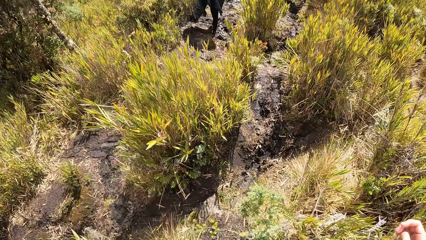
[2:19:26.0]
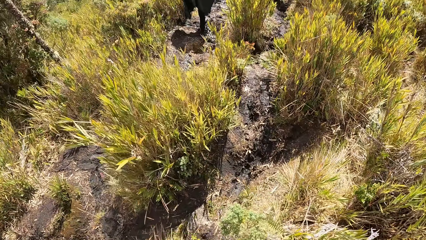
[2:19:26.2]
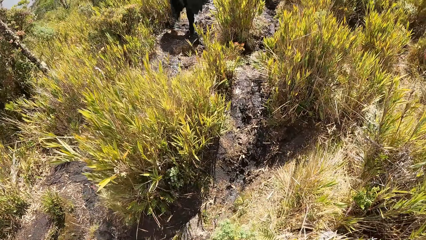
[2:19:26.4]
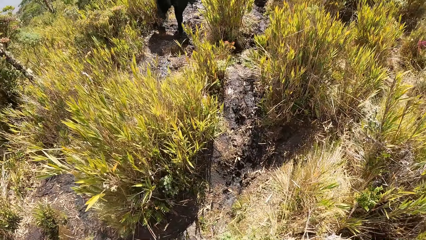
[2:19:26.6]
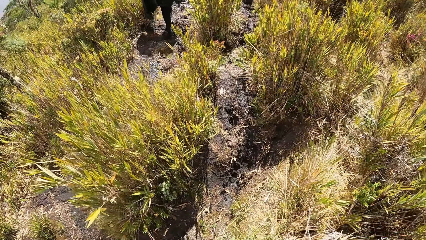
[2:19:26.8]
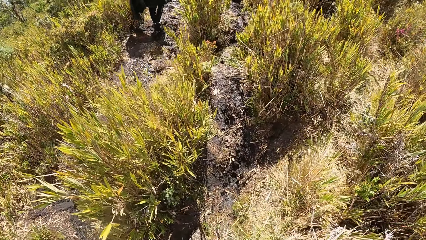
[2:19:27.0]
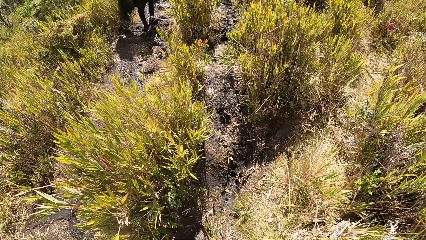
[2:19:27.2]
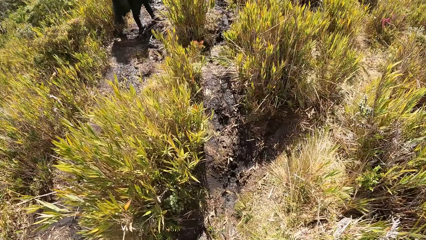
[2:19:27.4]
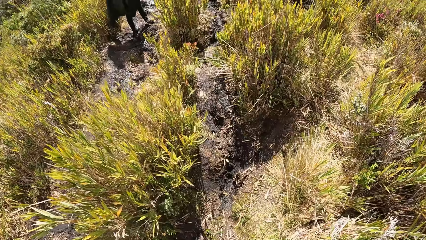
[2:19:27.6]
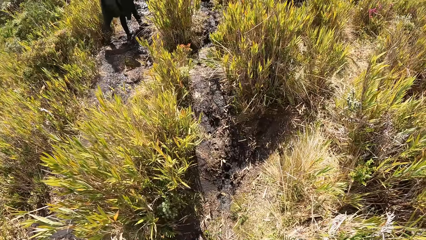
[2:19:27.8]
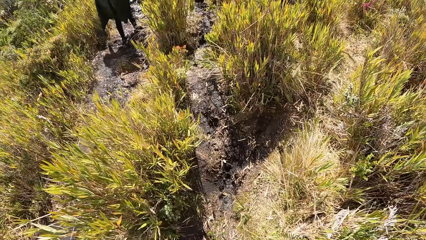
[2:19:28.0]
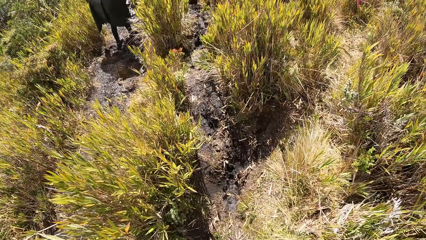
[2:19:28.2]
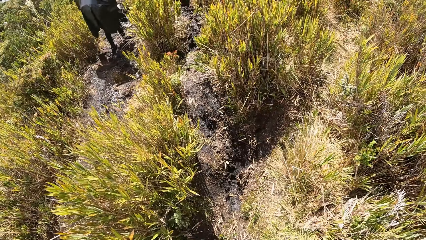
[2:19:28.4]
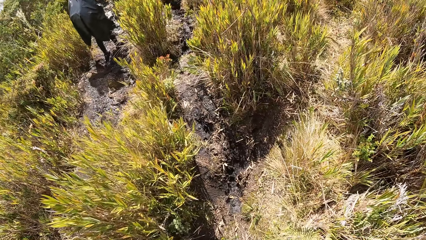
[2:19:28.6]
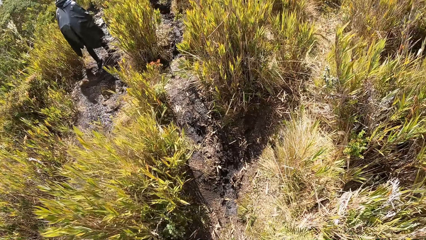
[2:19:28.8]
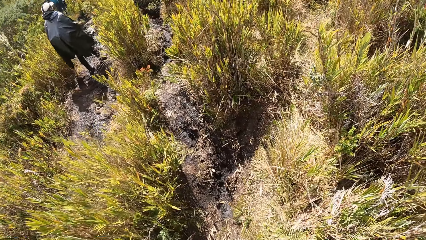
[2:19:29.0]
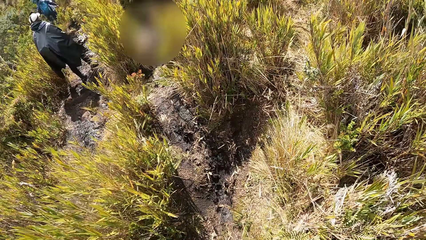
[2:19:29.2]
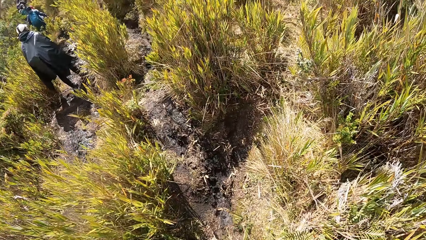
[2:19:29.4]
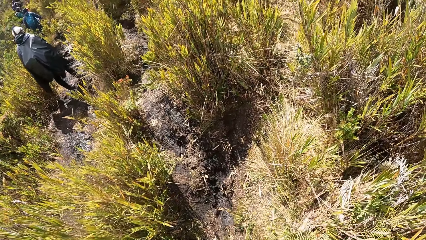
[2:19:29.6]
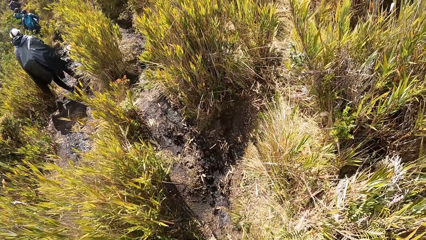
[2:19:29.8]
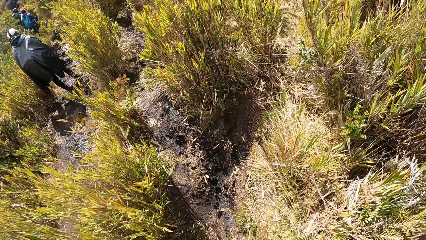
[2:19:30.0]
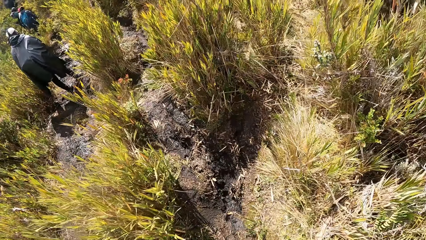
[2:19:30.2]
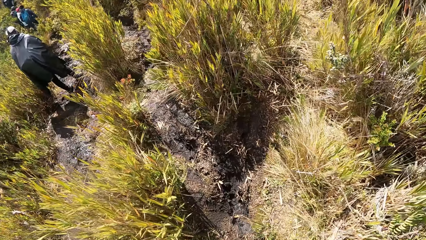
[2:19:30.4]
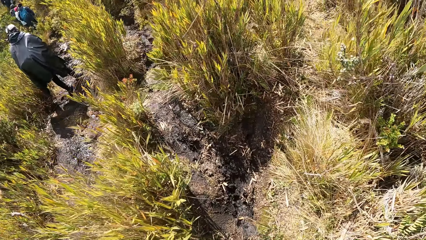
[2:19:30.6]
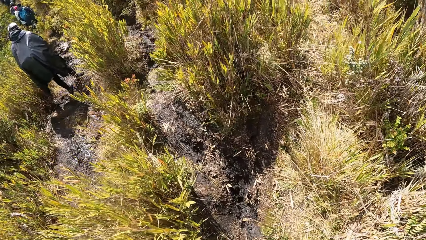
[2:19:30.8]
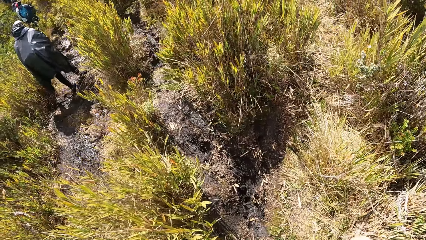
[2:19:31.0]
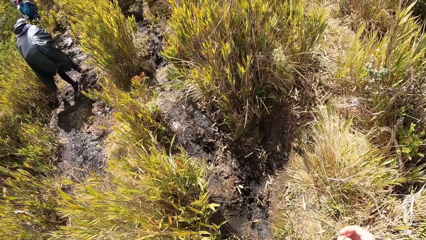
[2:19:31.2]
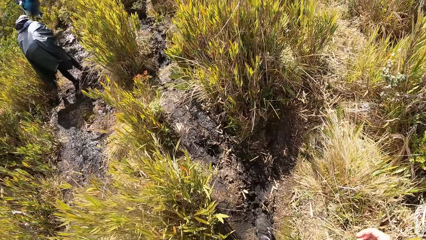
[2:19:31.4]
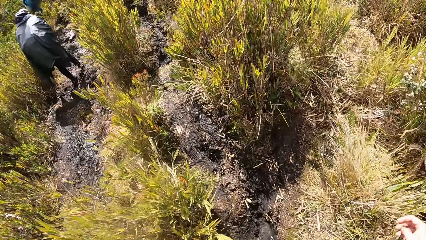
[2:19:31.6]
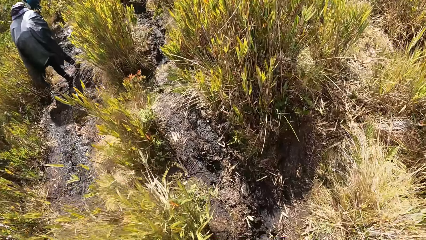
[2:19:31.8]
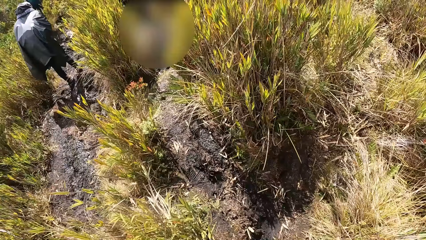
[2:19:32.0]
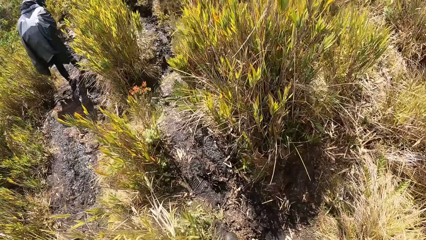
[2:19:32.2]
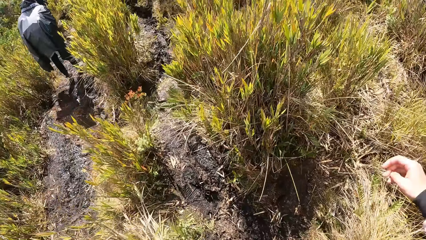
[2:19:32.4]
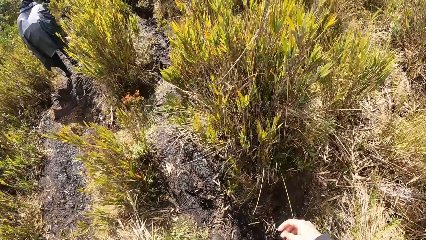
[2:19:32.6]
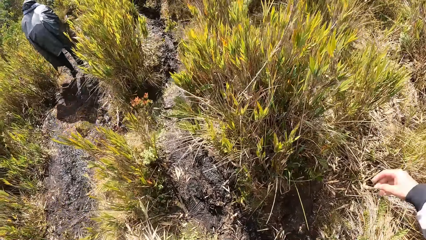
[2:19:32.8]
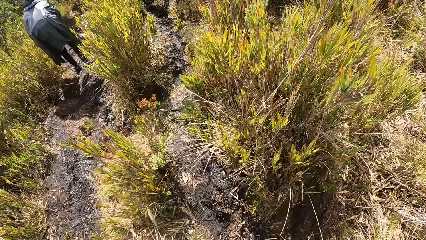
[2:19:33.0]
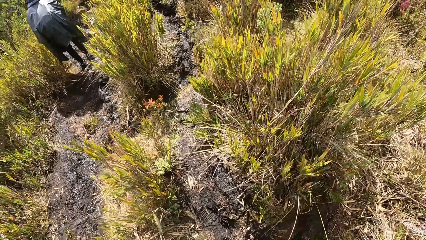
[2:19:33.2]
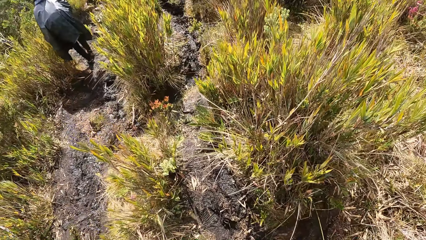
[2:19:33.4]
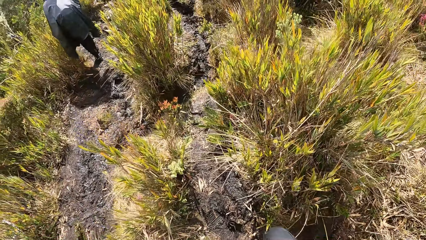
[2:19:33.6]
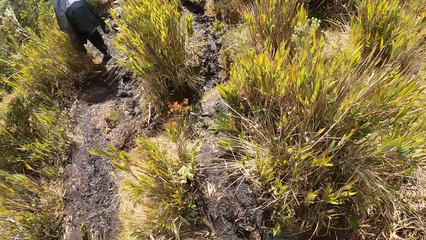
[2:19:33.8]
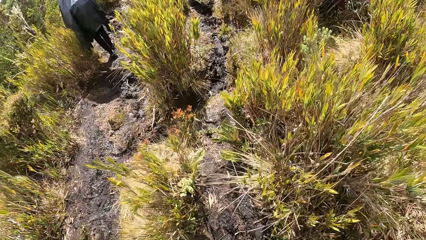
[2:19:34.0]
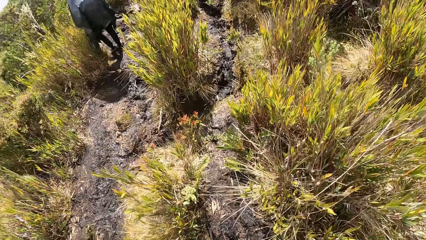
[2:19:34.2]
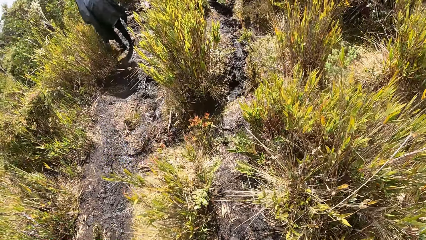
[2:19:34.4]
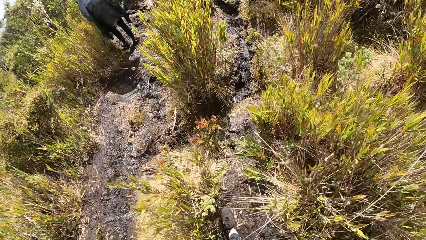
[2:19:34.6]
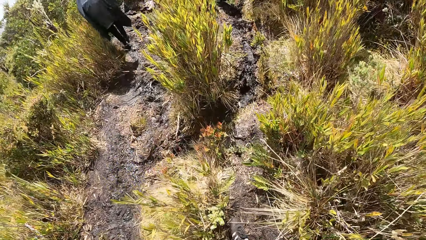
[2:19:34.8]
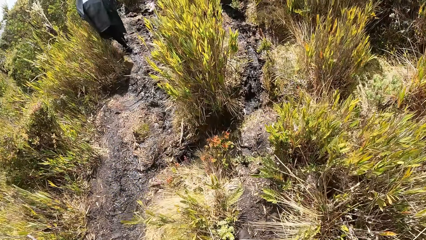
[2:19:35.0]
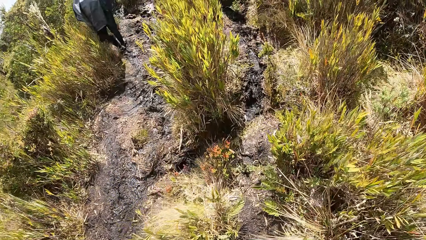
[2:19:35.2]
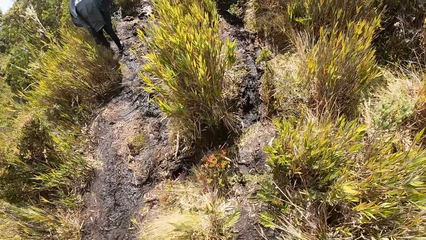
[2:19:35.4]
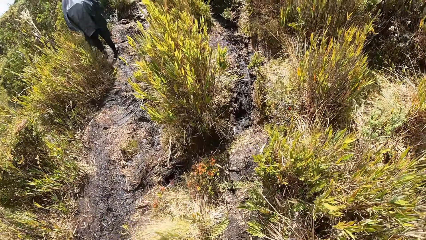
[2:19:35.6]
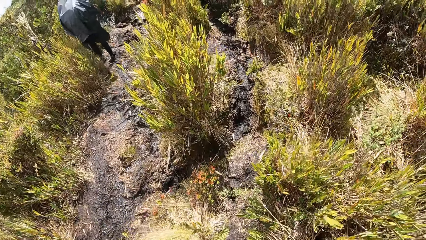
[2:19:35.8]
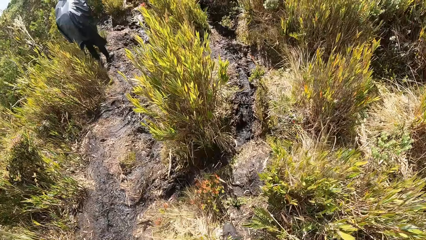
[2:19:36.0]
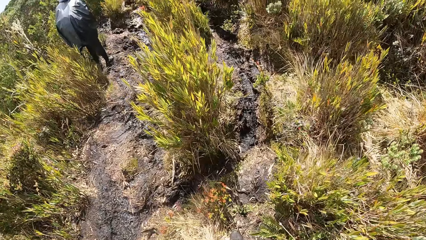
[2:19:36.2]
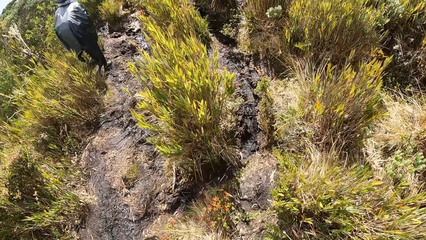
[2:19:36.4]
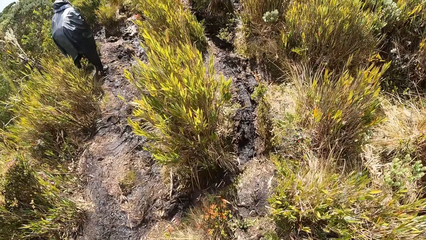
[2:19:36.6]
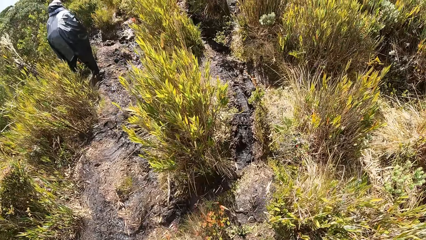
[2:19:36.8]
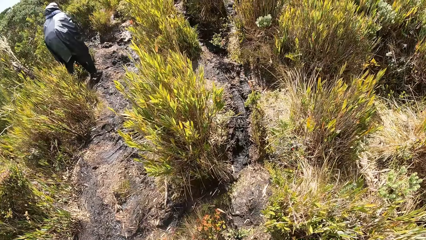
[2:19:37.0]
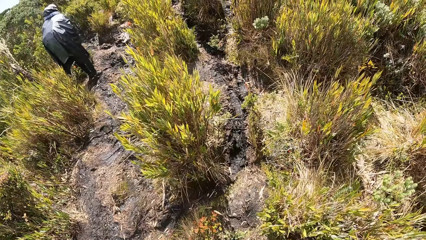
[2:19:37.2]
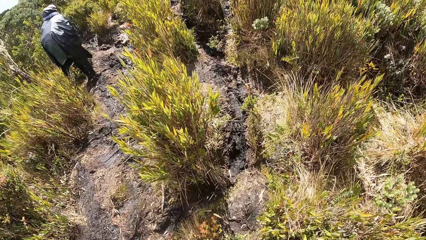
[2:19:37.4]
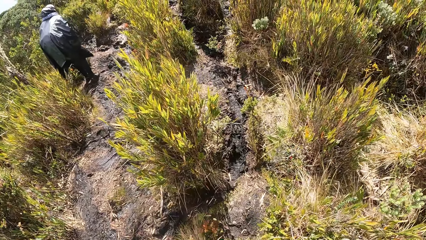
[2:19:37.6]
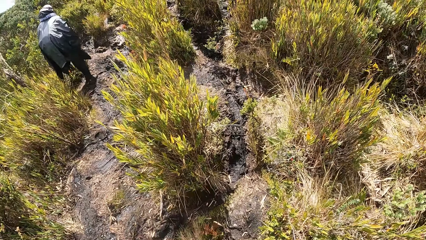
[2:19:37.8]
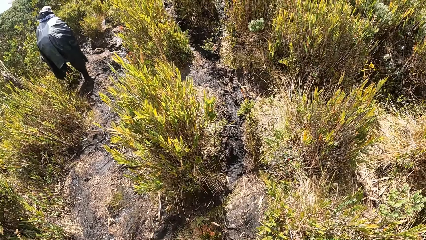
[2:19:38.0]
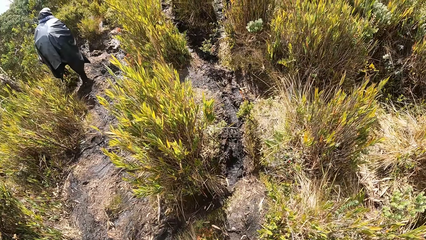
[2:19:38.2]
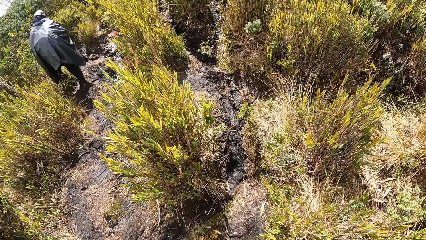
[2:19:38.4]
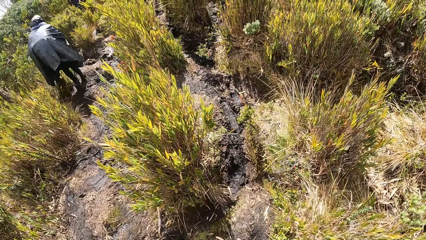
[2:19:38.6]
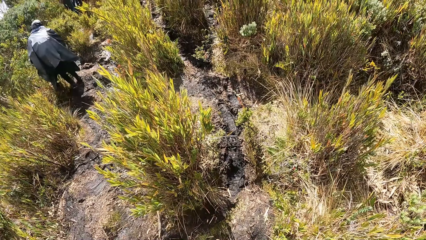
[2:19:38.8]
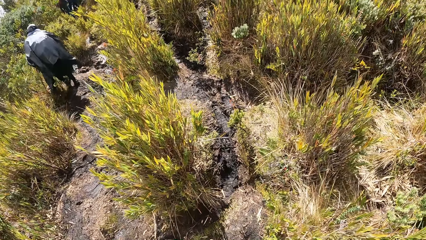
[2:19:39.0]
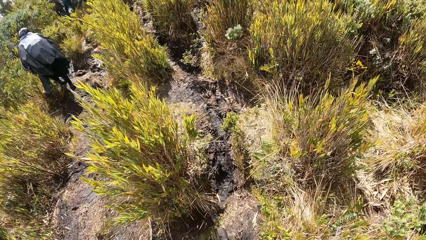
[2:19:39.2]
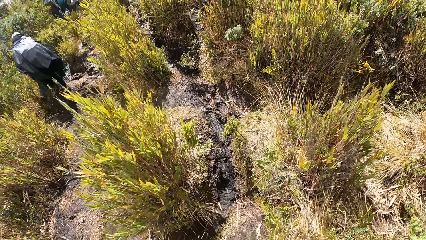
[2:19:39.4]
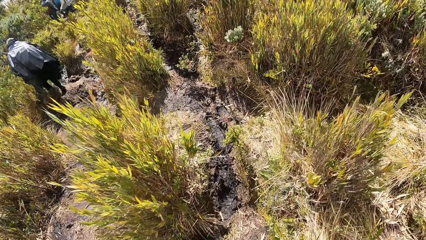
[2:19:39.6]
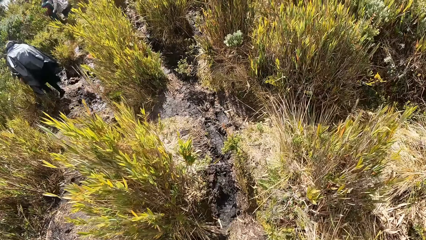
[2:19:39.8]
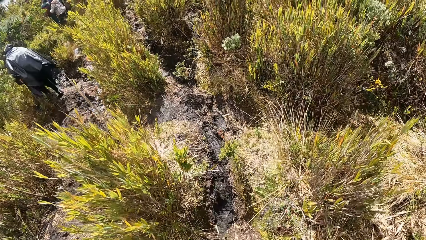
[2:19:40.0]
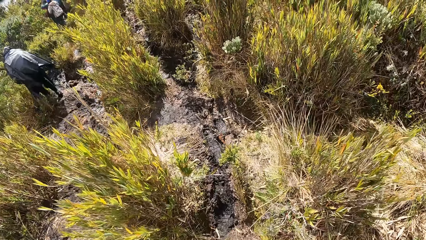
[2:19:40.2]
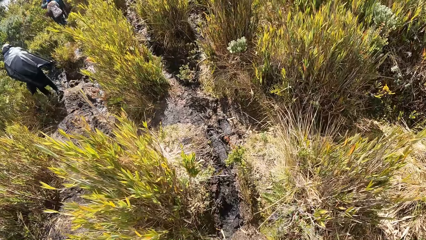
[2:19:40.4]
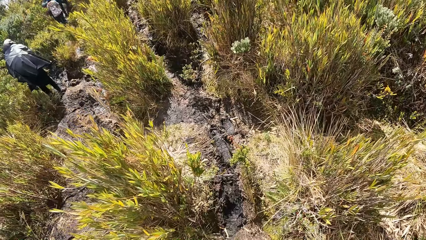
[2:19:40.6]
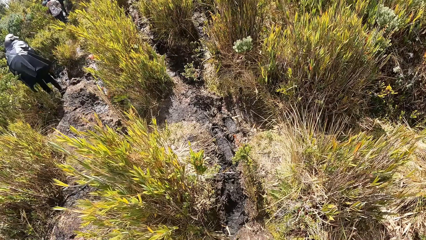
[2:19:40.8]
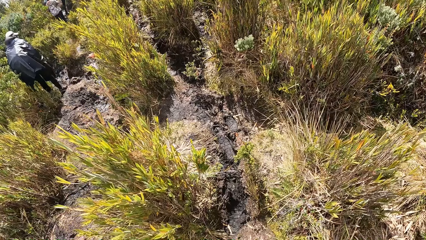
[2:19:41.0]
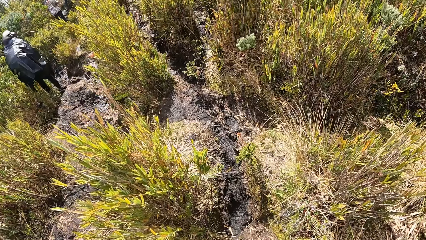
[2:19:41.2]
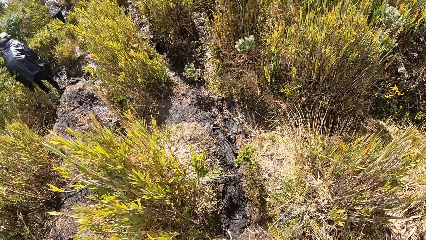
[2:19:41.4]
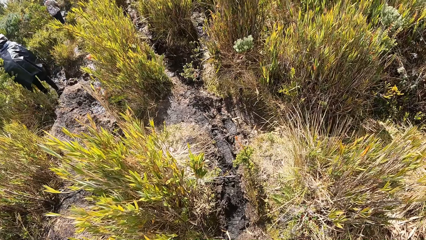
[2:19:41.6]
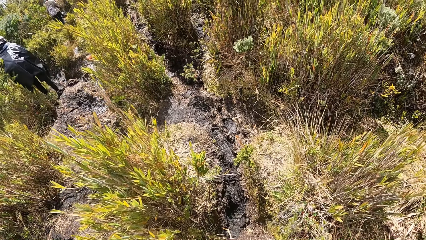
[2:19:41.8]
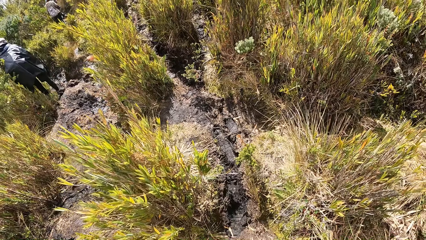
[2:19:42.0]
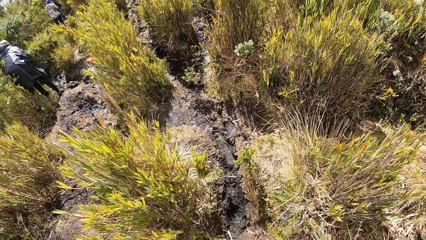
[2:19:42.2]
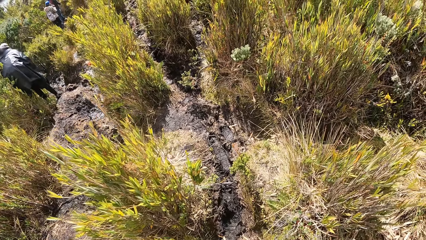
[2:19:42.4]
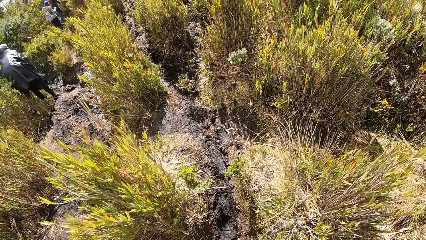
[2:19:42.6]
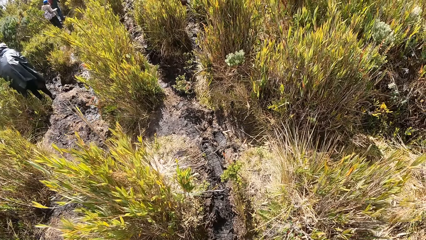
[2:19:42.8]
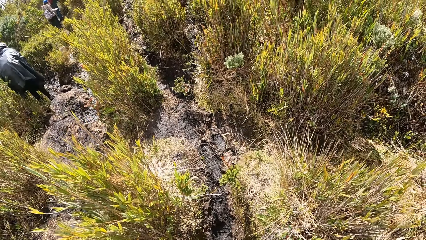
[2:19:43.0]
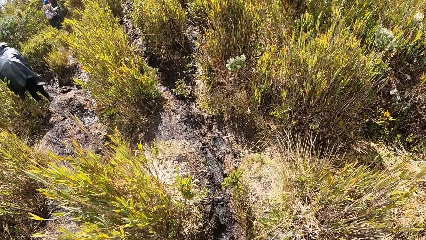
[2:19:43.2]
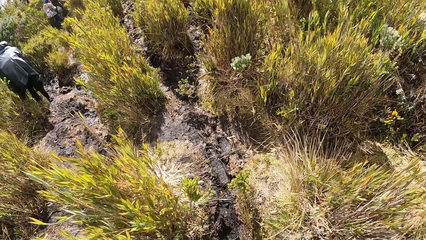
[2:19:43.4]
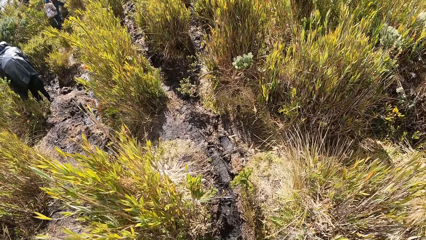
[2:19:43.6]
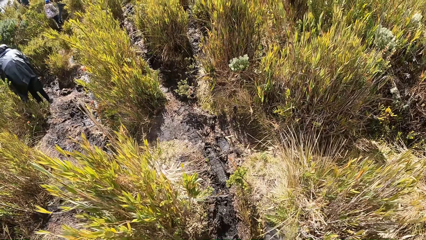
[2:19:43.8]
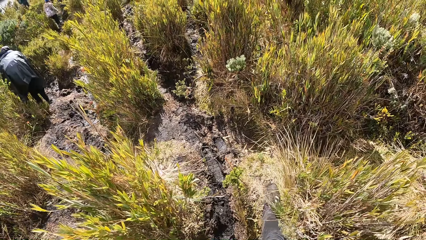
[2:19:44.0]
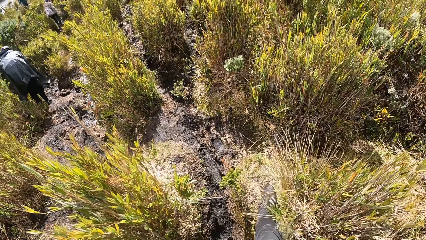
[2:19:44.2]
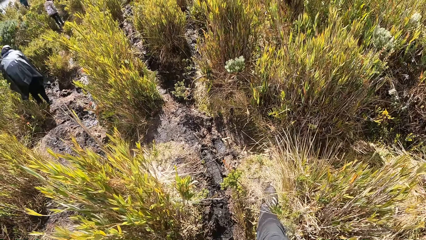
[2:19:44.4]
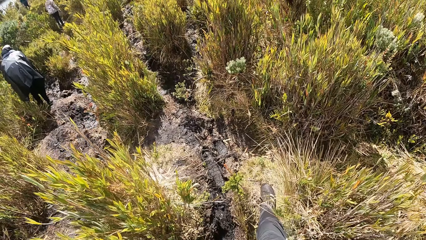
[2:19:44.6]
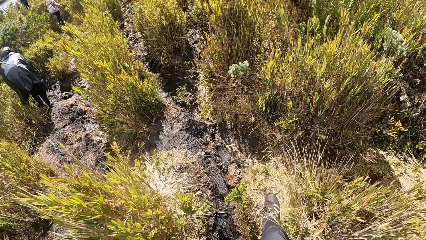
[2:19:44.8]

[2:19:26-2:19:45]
The camera wearer walks. They move their hand.
